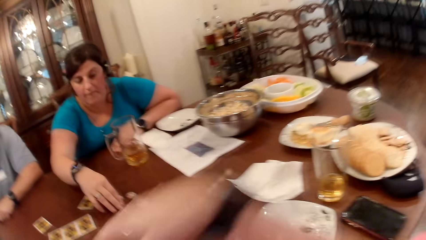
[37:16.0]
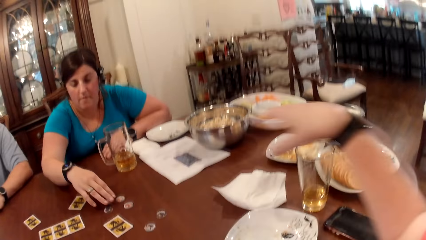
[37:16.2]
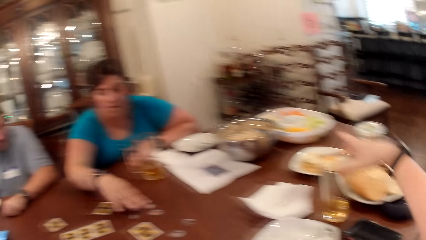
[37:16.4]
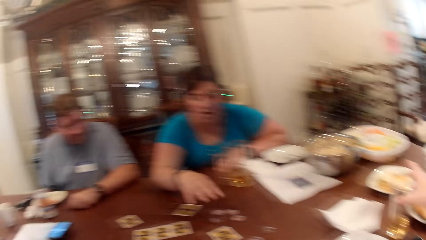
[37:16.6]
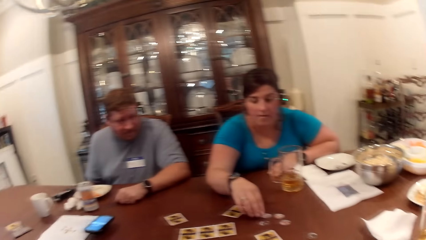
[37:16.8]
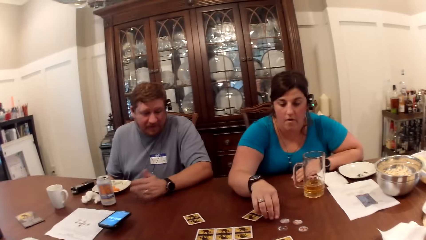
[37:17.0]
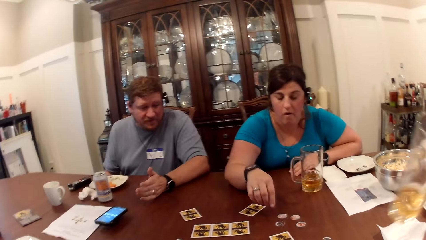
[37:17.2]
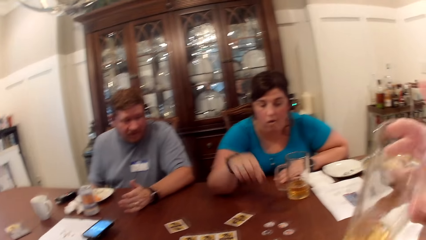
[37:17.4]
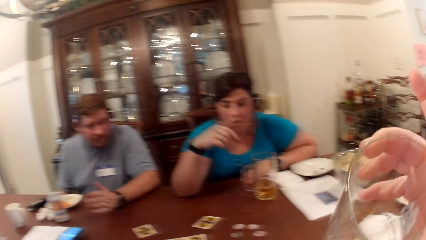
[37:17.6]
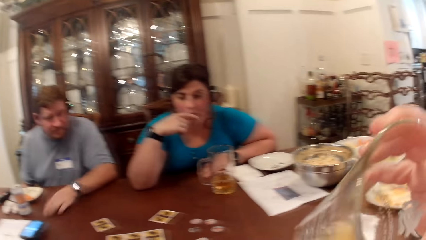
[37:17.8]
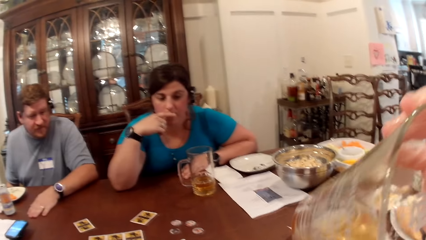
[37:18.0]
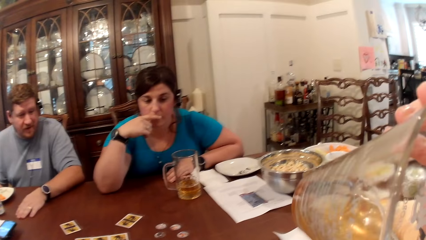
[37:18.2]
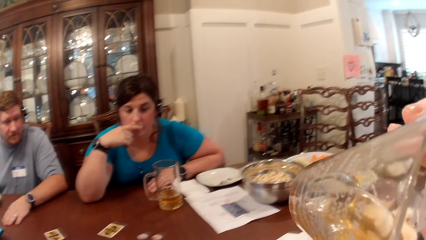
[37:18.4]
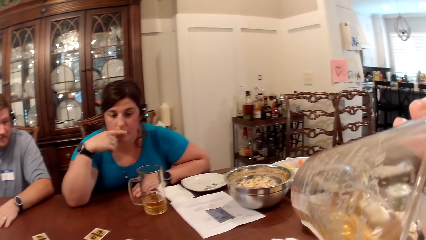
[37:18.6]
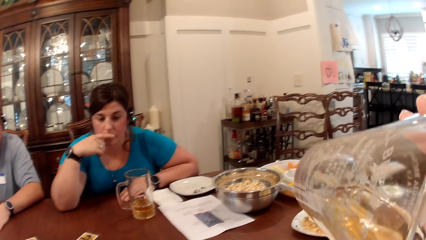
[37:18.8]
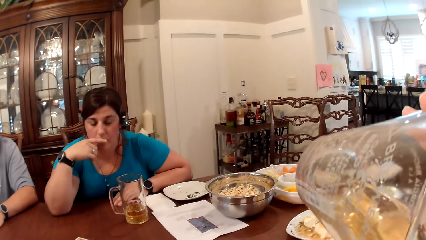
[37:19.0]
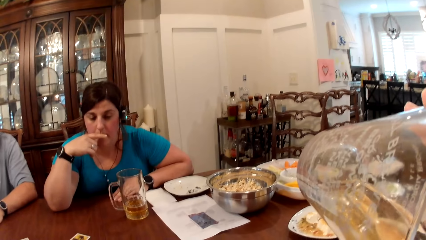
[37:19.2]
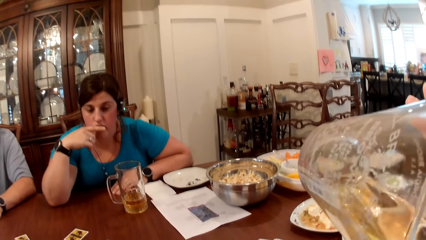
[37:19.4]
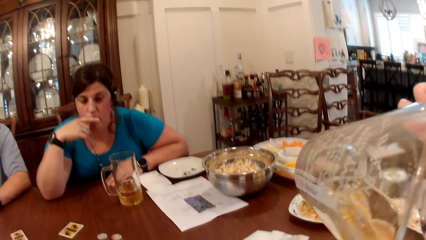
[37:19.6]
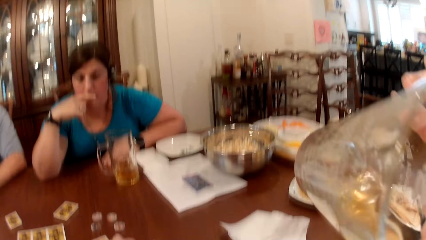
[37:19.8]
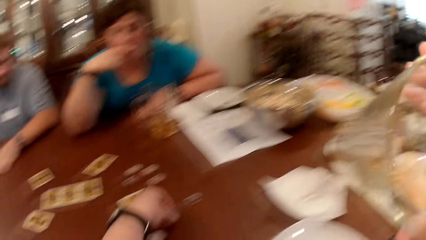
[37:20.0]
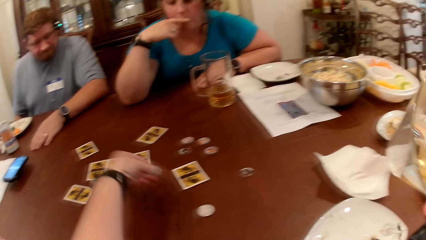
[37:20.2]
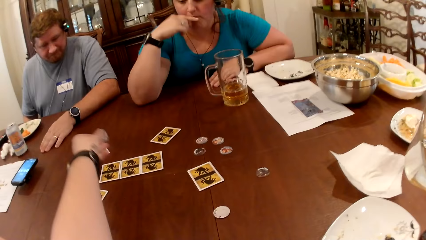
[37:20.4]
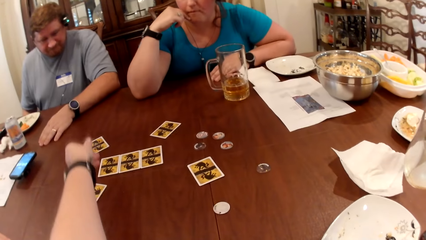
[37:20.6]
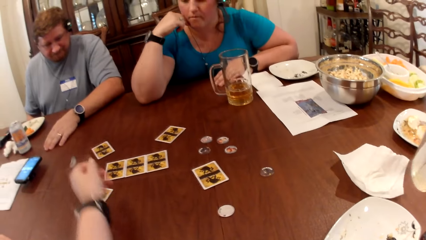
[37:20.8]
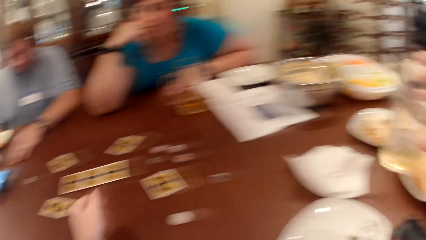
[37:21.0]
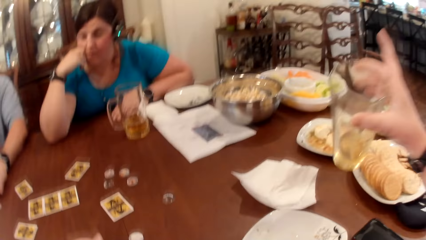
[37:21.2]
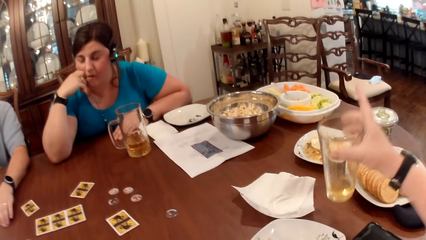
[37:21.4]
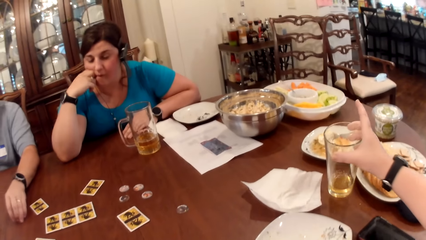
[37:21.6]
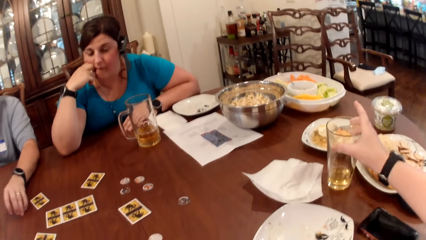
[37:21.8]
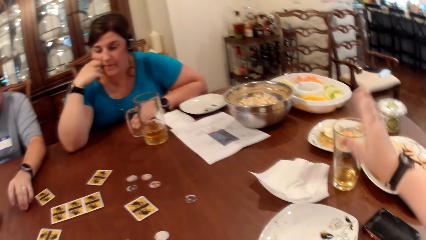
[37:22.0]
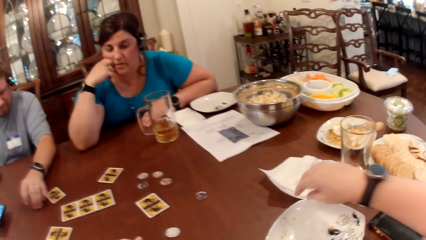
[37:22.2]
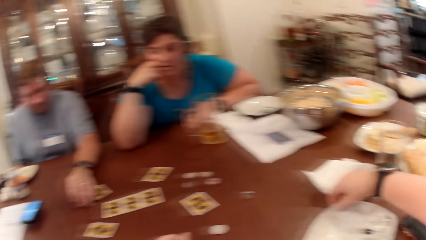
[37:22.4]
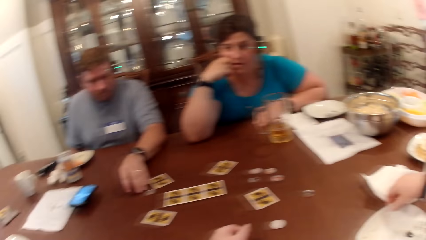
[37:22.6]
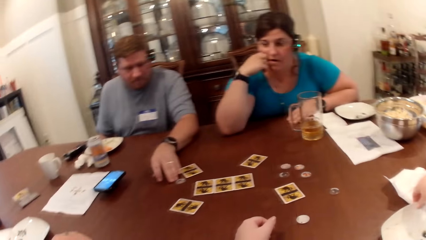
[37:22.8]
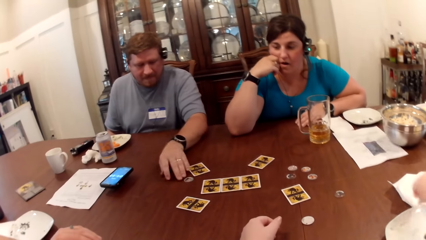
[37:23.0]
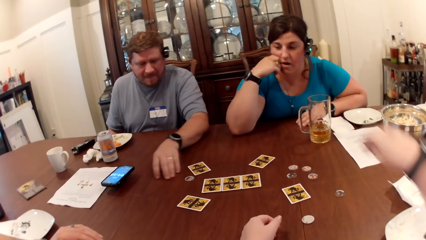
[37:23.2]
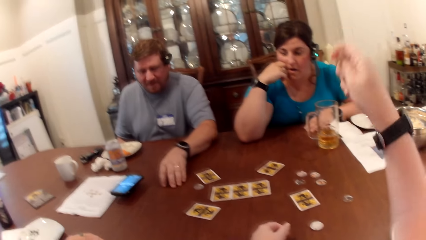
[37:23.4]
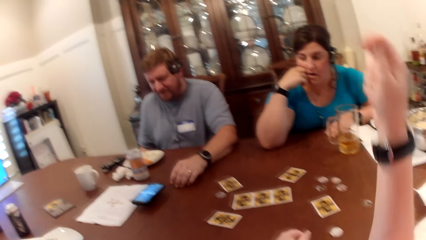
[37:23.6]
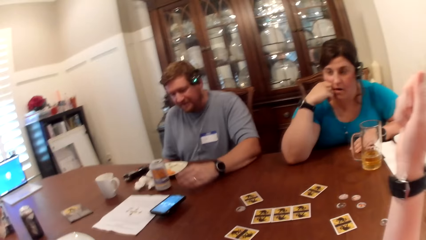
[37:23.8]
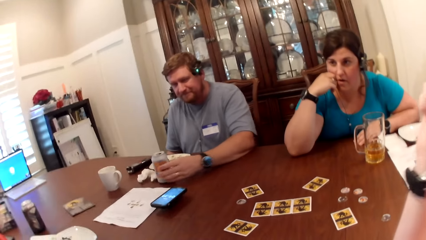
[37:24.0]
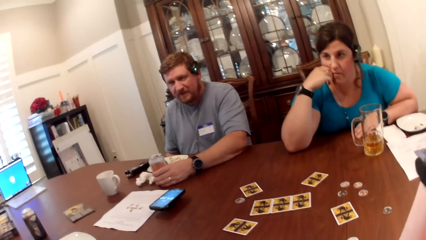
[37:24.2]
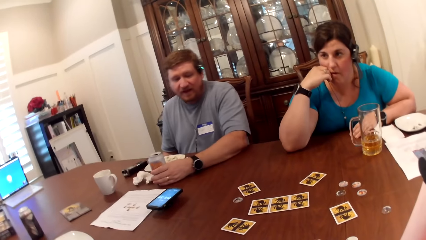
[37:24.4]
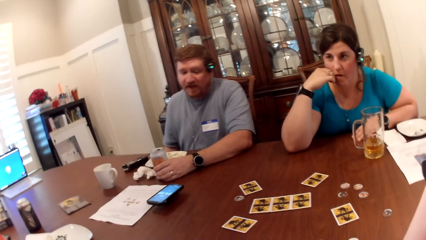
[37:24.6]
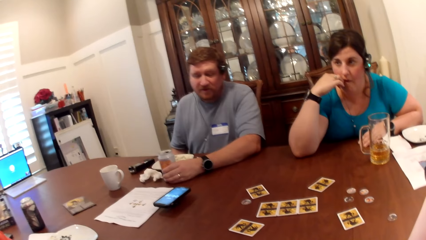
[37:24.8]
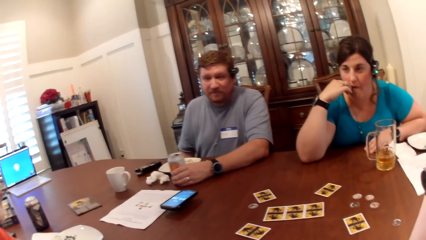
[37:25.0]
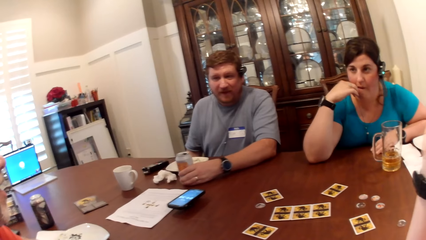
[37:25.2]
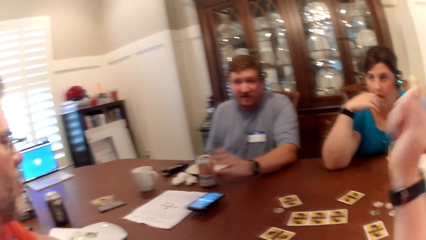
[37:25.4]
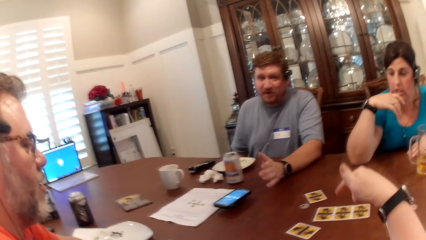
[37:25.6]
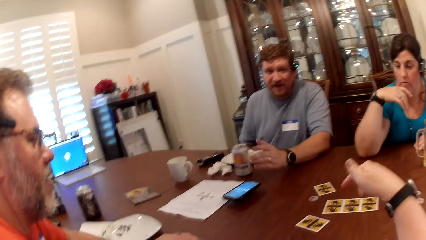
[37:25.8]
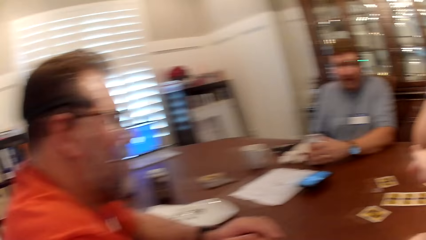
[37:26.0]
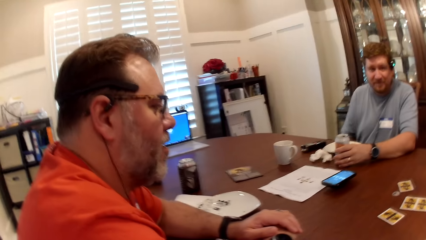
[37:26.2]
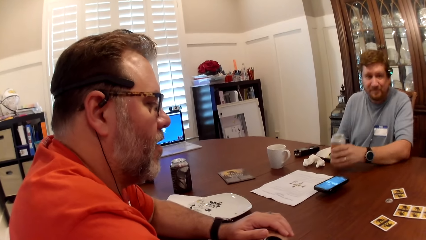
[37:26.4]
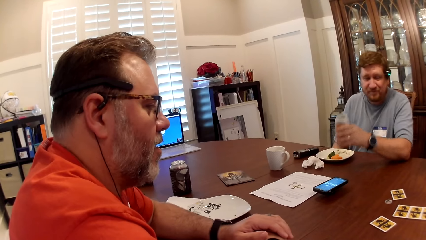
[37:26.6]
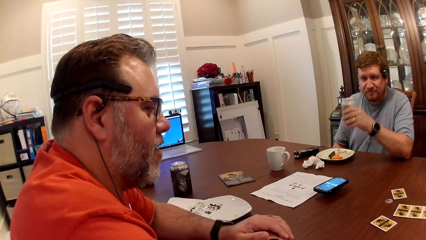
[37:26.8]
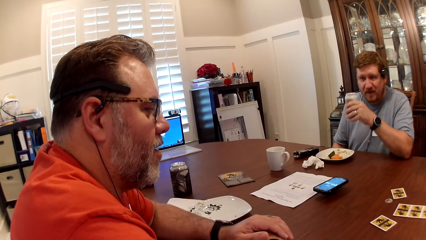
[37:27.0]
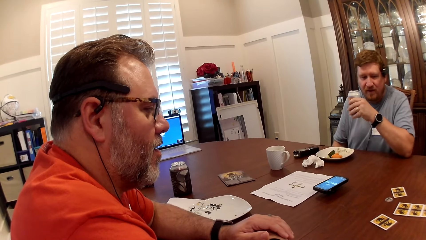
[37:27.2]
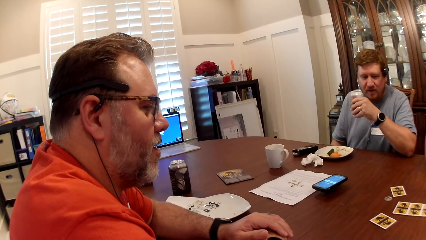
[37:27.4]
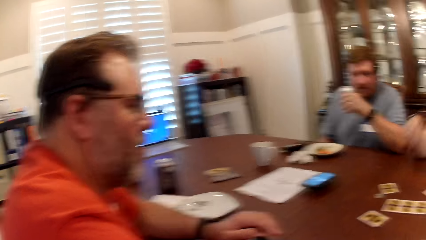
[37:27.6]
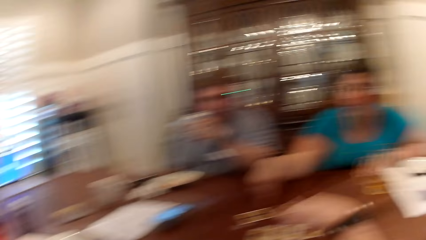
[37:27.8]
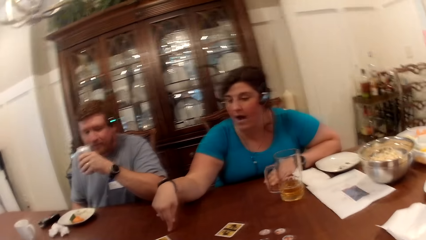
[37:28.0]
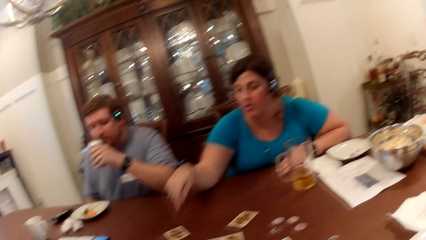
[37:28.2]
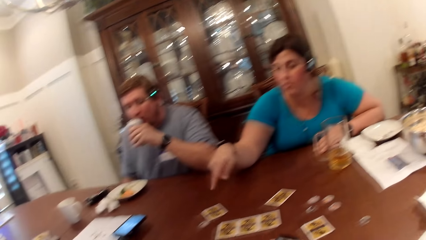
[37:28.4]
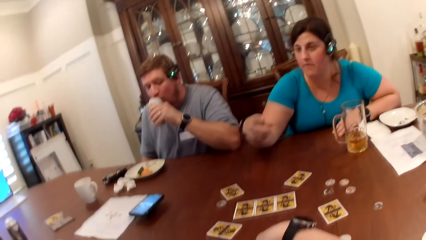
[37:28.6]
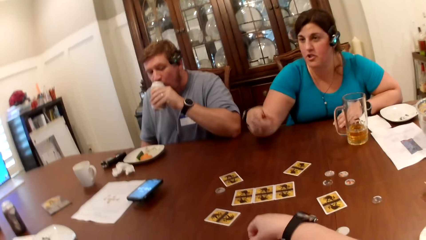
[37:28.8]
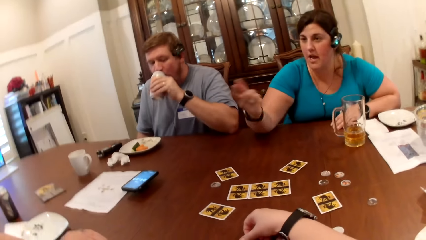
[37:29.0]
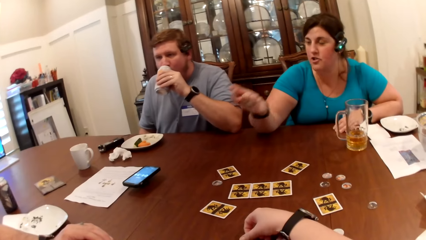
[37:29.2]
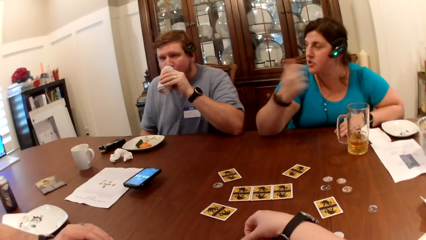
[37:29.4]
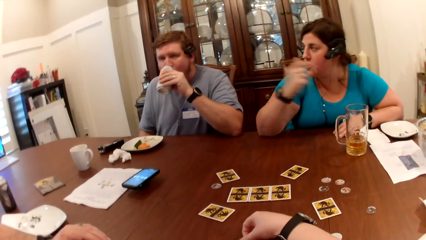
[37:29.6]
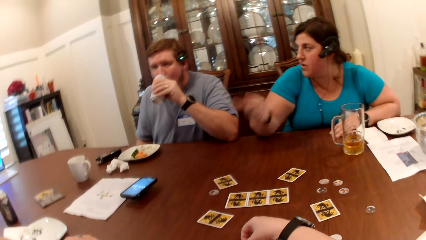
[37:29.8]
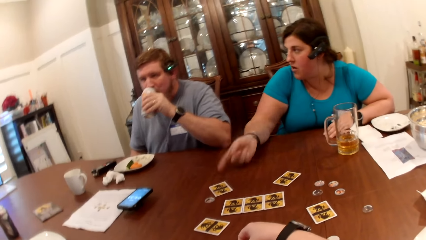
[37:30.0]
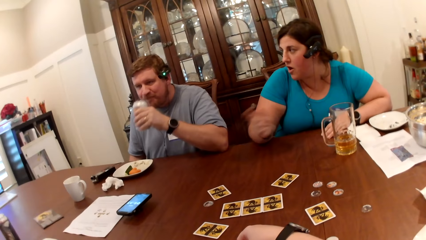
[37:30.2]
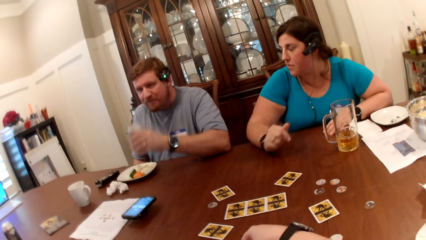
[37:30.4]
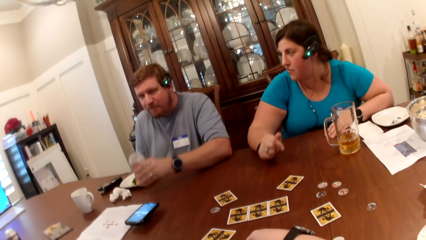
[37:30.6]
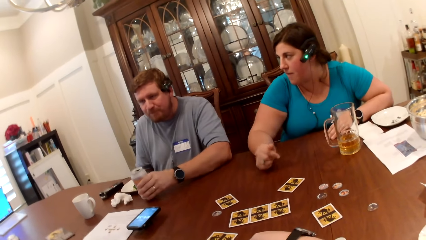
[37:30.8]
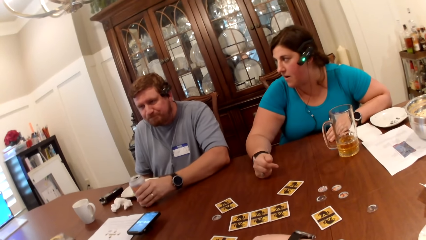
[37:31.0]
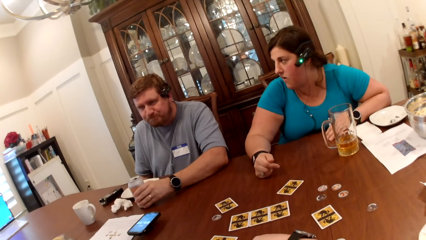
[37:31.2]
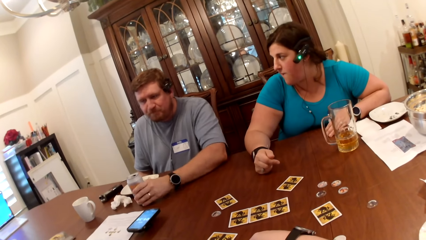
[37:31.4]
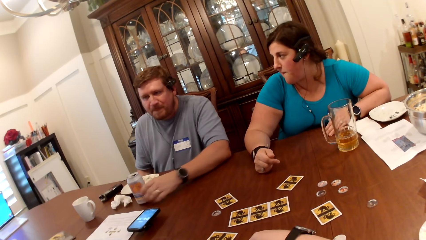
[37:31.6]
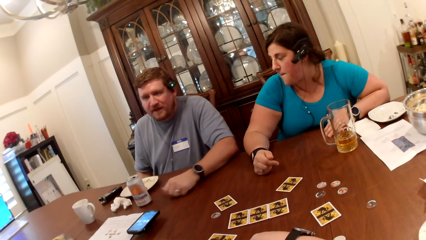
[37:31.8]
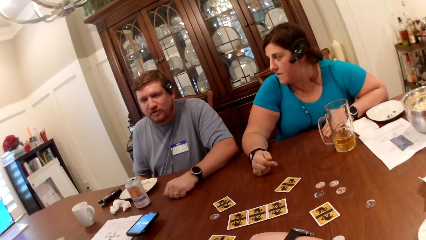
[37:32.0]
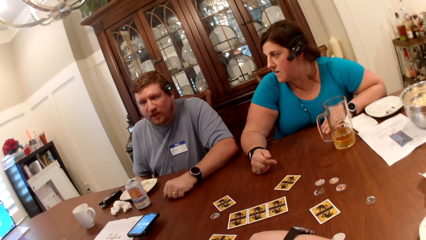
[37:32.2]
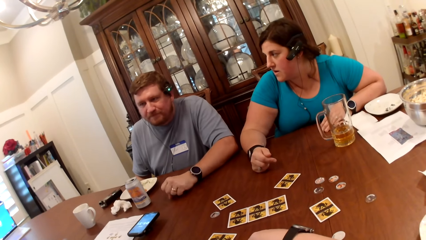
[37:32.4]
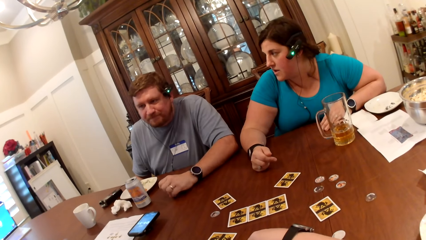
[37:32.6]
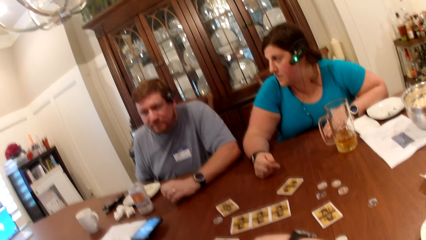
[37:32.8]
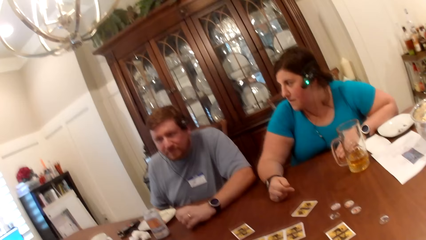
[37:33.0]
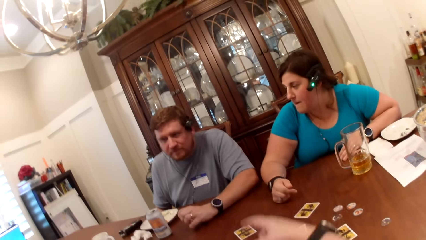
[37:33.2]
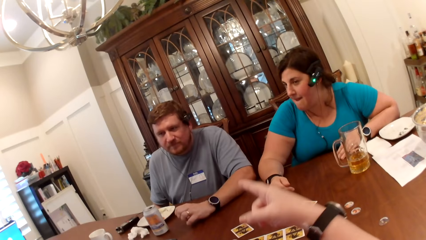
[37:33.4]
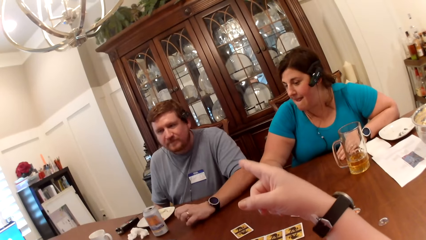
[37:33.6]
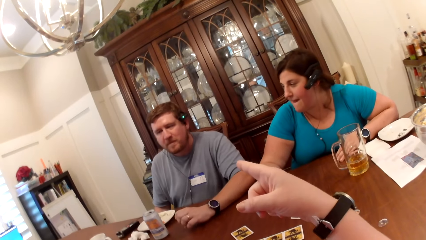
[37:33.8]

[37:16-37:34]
The camera wearer picks up a glass of beer from the table with her right hand. A woman touches her face with her right hand. The camera wearer drinks from the glass of beer with her right hand. A man drops his left hand on the table. The camera wearer picks the token from the table with her left hand and drops the token on the table with her left hand. She throws the card. The man picks the token from the table with his left hand. The camera wearer drops the glass of beer on the table with her right hand. Another man interacts with the camera wearer, the first man and the woman at the table. The camera wearer touches a plate on the table with her right hand. The first man drops the token on the table with his left hand. He pushes the token on the table with his left hand. The camera wearer talks to the first man. She drops her right hand on the table. The first man holds the can of beer on the table with his left hand. The camera wearer holds the can. She points her right hand. The first man carries the can of beer from the table with his left hand. The camera wearer looks around. The woman points her right hand. The camera wearer talks to the woman. The first man drinks from the can of beer with his left hand. The camera wearer drops her right hand on the table. The woman drops her right hand on the table. The first man drops the can of beer on the table with his left hand. He interacts with the camera wearer, the other man and the woman at the table. He drops his left hand on the table.
